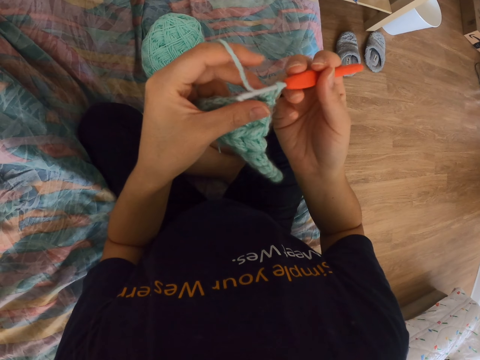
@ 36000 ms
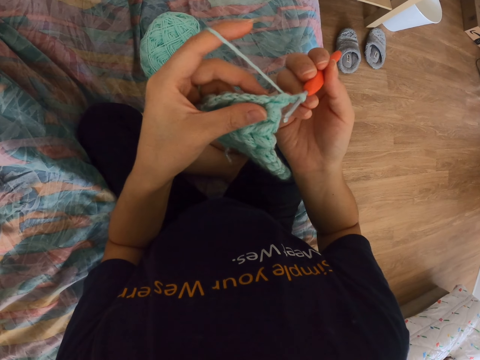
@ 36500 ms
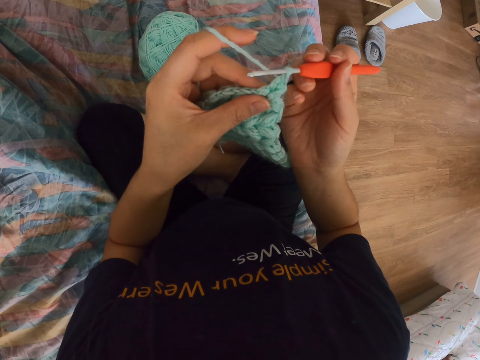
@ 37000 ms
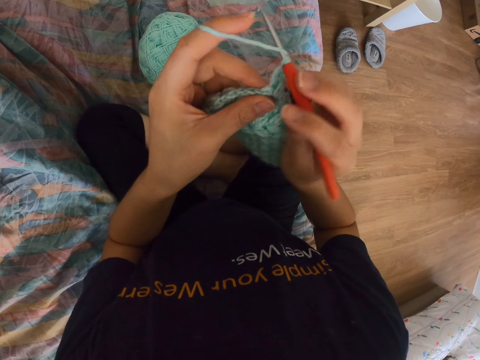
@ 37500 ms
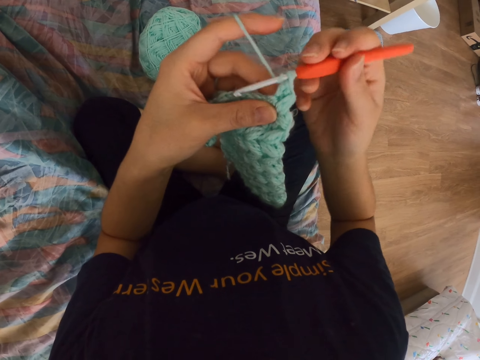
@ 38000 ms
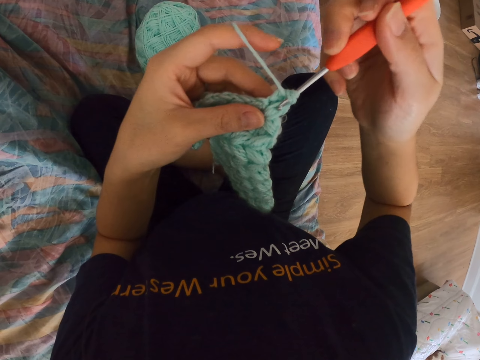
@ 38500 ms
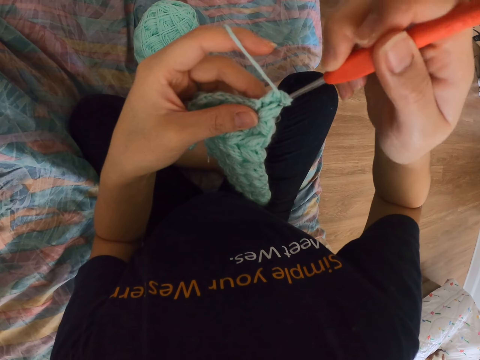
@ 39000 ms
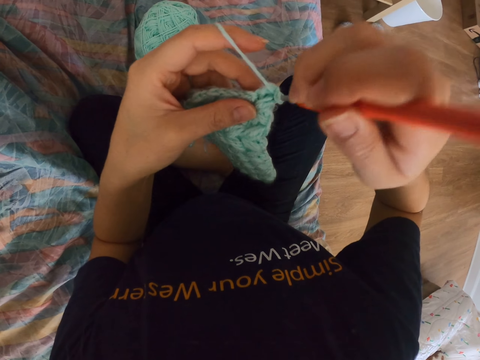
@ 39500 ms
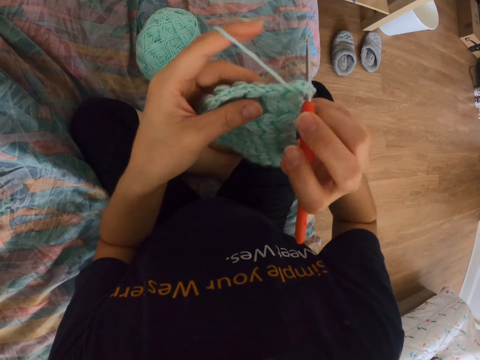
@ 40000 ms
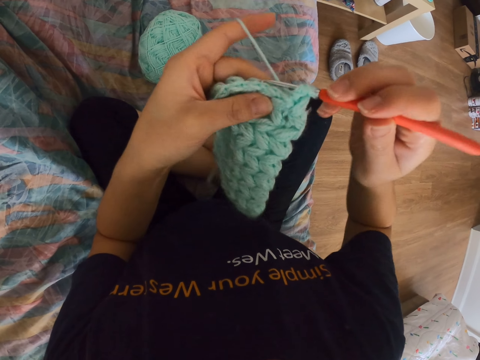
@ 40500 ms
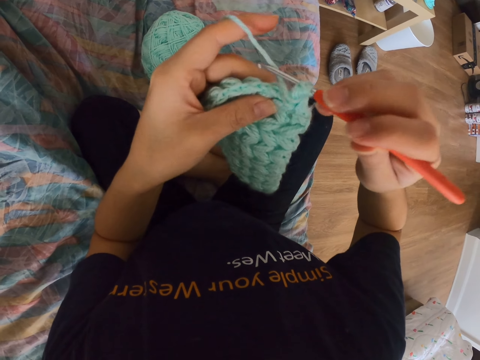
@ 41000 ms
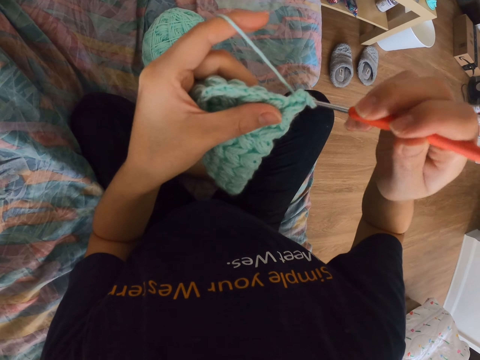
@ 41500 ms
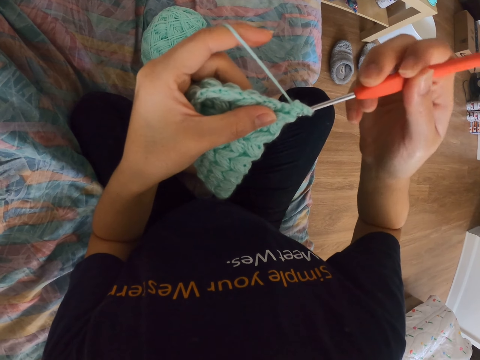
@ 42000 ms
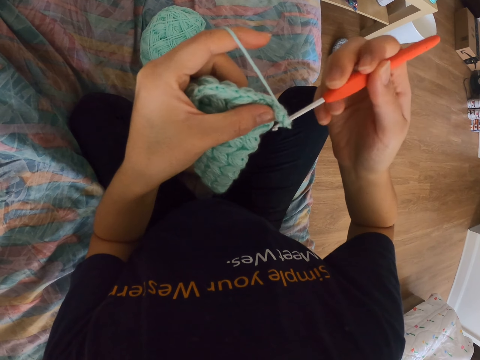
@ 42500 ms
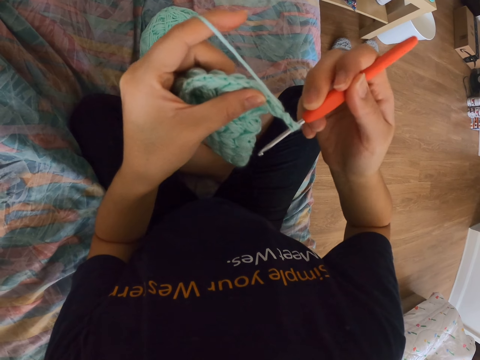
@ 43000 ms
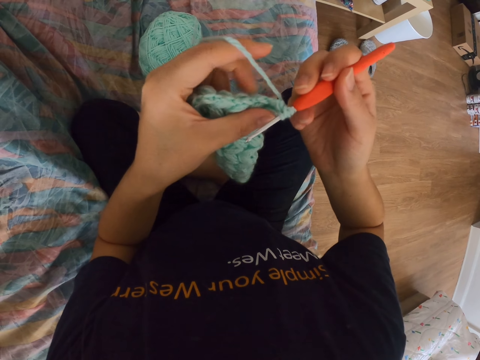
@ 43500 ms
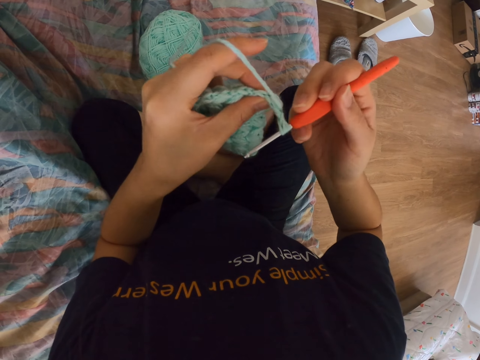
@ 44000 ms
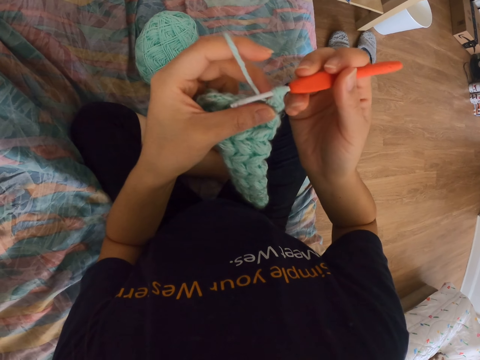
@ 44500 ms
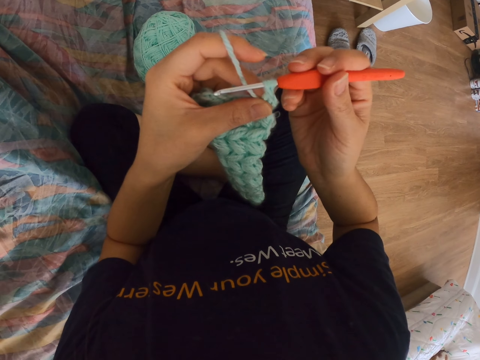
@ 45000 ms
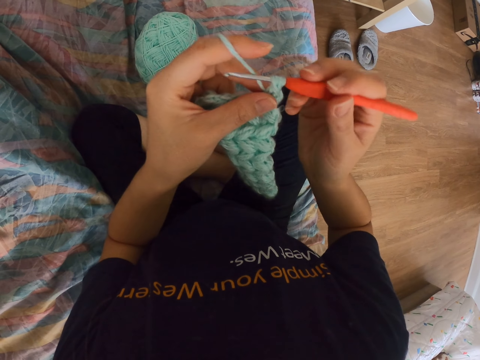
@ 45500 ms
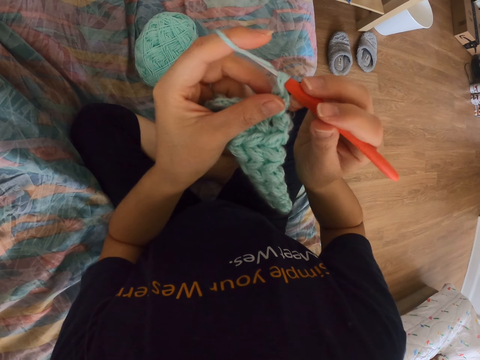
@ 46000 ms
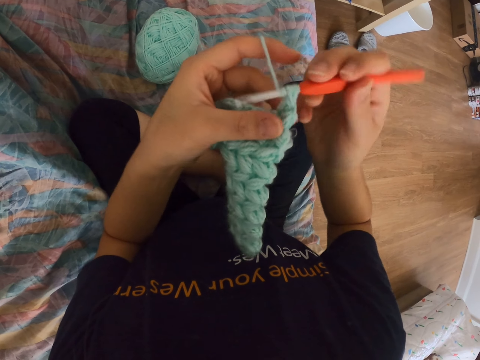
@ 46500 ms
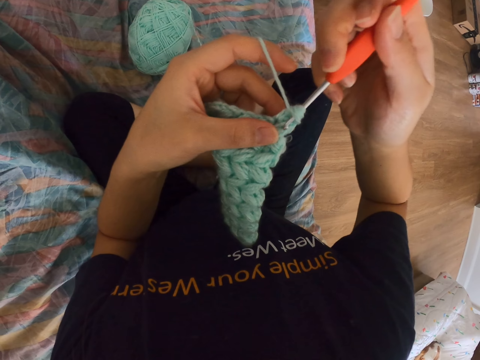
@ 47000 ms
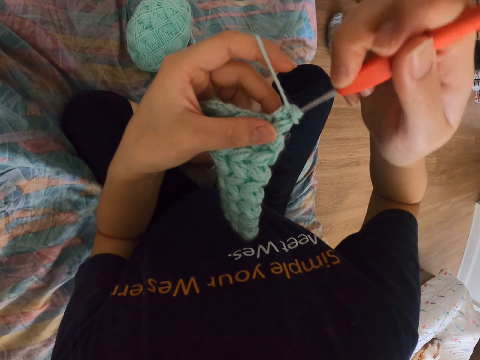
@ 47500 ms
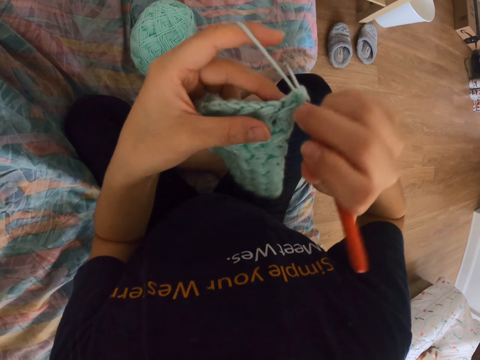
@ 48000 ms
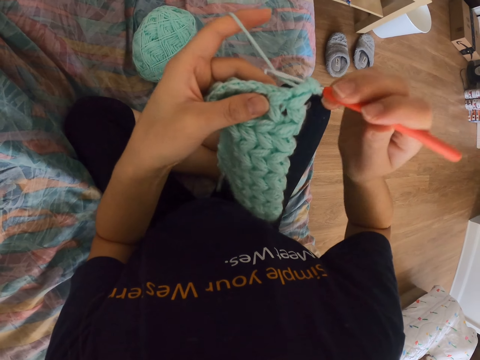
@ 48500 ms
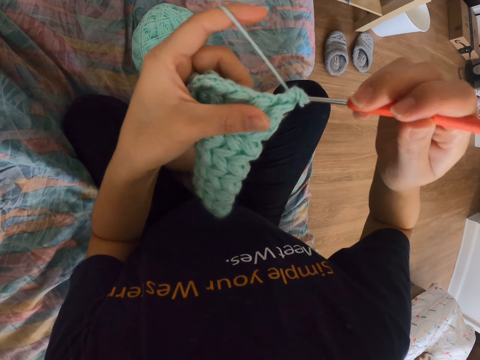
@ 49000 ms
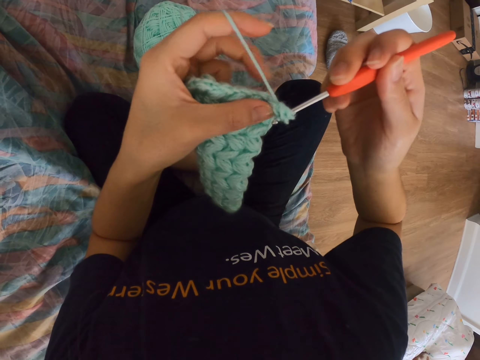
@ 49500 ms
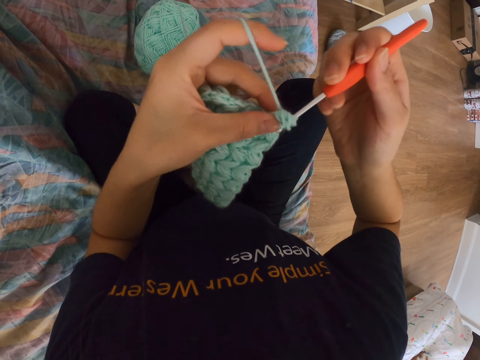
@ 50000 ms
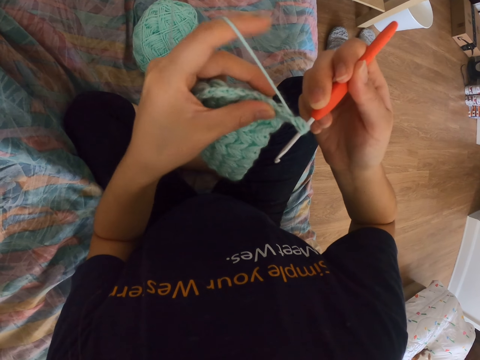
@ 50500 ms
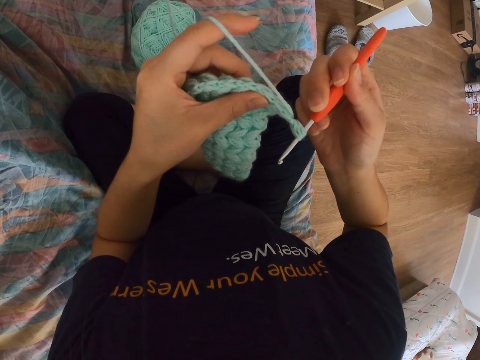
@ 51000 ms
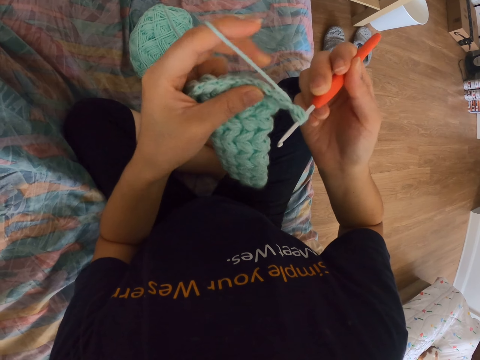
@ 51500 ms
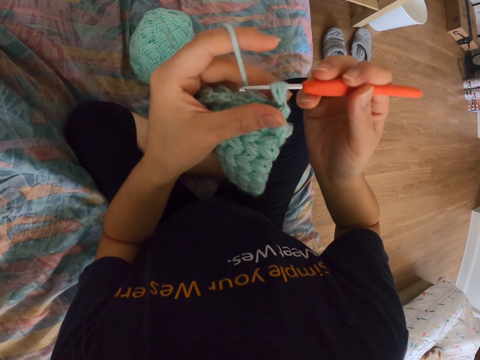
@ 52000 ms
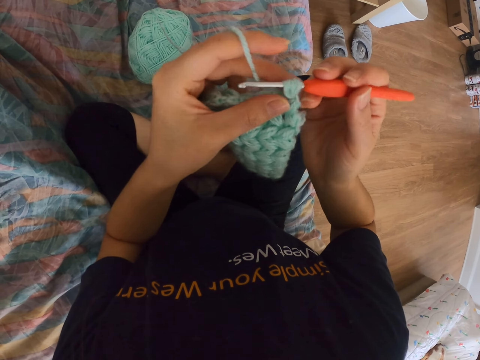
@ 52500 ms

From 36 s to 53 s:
The camera wearer pulls the string with the sewing needle. They insert the needle into the cloth. They pull the string with the sewing needle. They pull the string with the sewing needle again. They insert the needle into the cloth. They pull the string with the sewing needle.

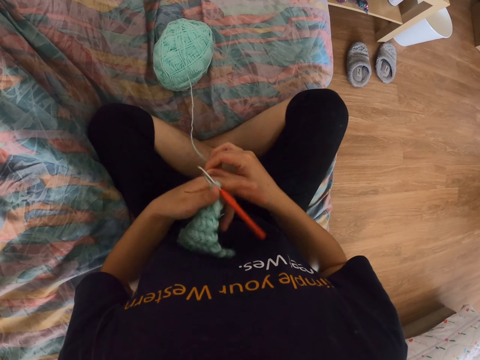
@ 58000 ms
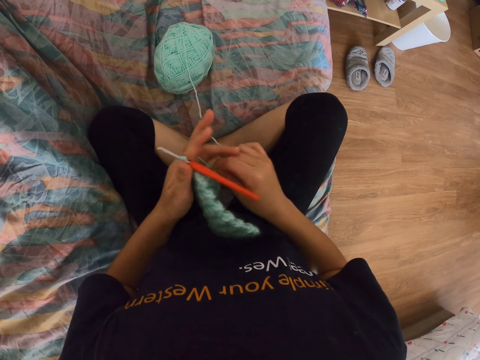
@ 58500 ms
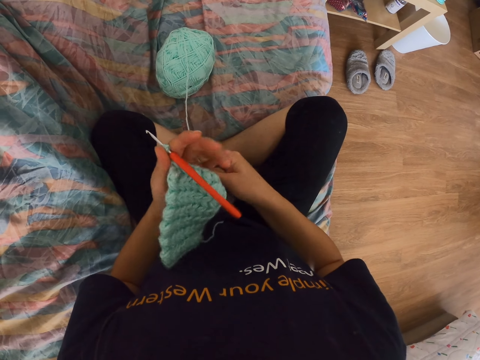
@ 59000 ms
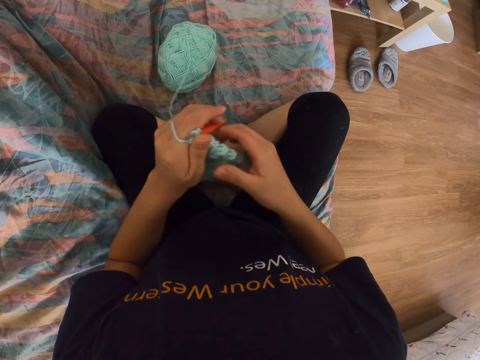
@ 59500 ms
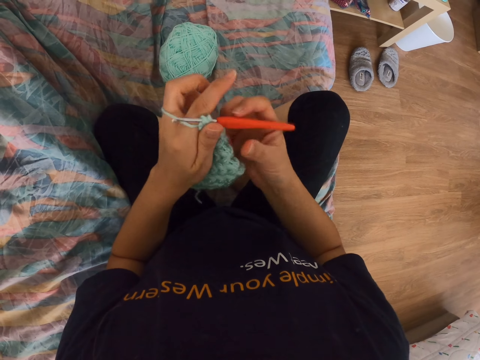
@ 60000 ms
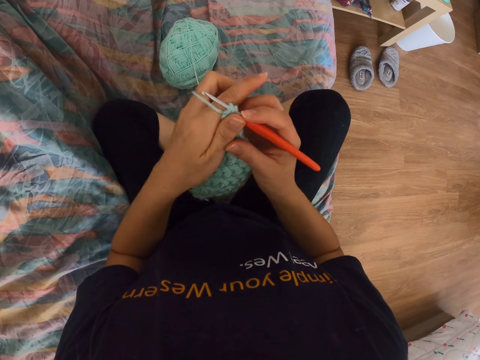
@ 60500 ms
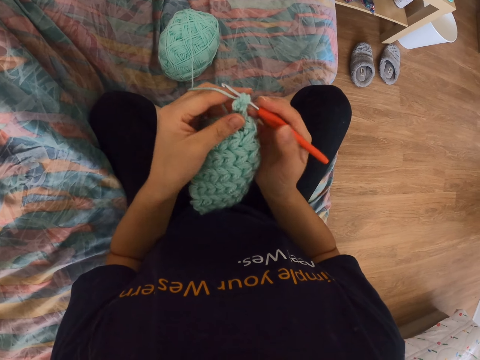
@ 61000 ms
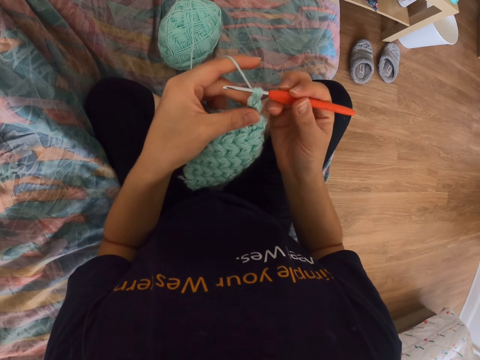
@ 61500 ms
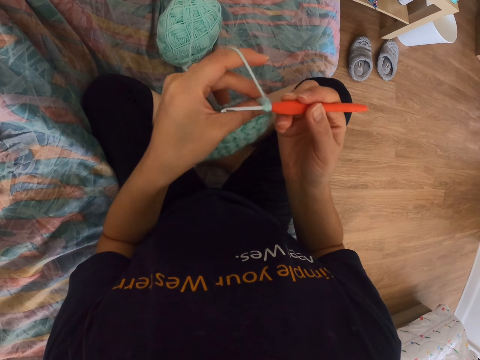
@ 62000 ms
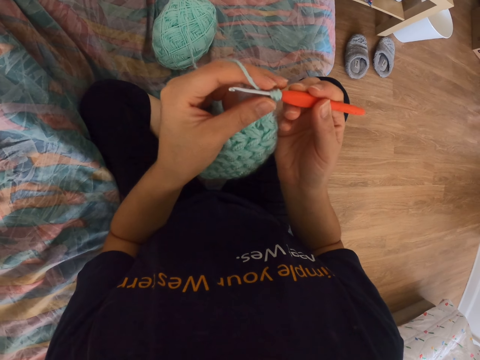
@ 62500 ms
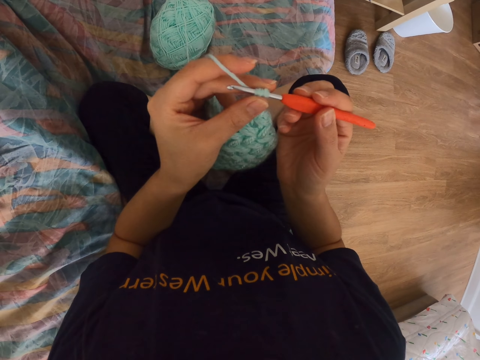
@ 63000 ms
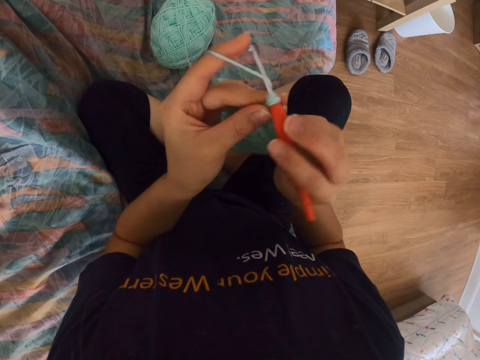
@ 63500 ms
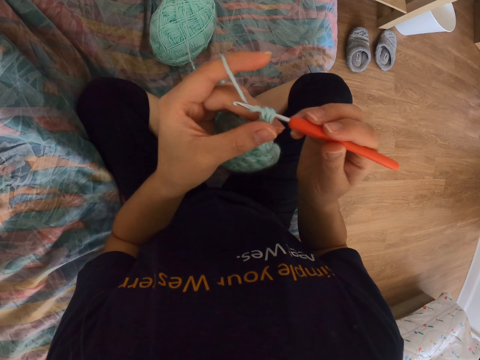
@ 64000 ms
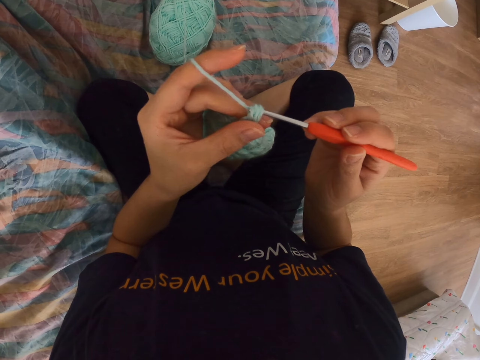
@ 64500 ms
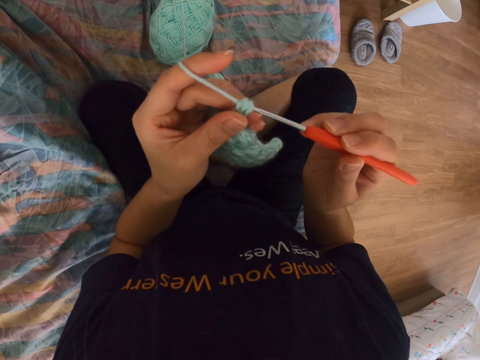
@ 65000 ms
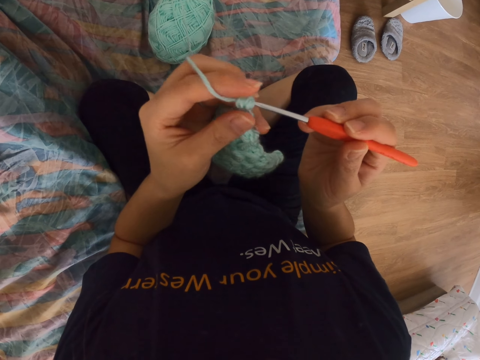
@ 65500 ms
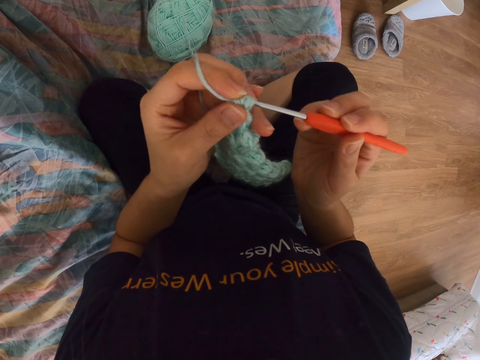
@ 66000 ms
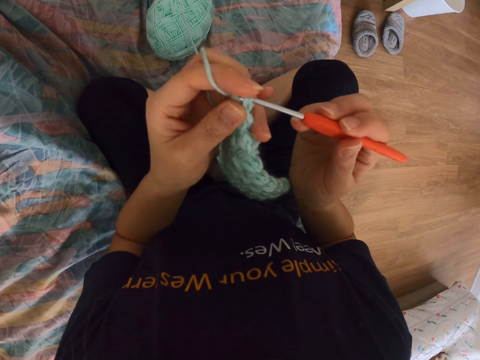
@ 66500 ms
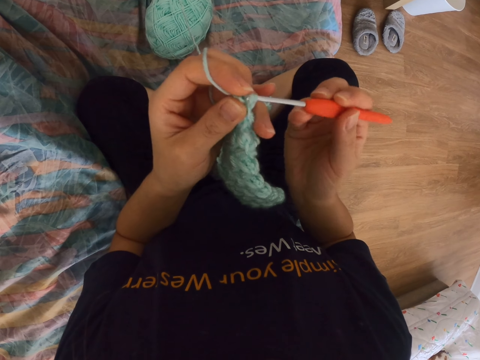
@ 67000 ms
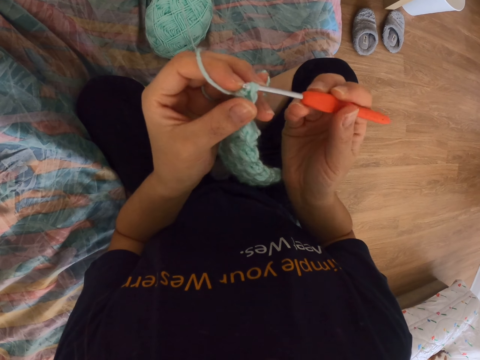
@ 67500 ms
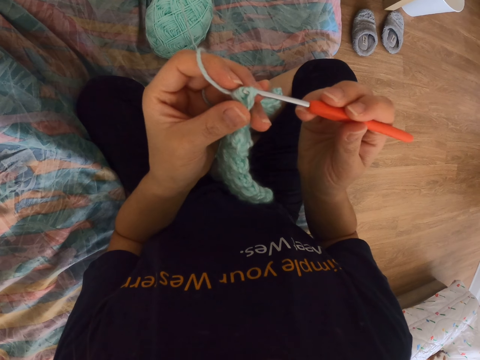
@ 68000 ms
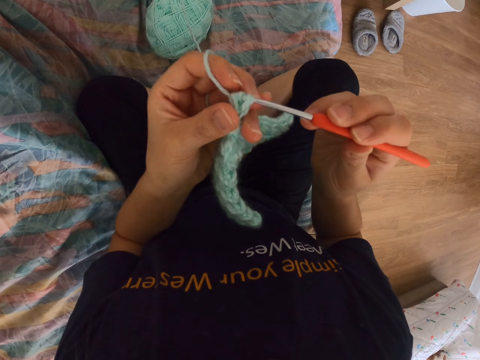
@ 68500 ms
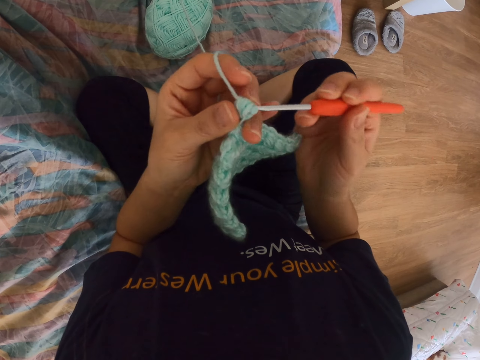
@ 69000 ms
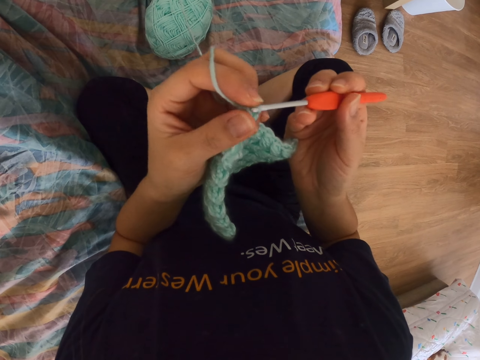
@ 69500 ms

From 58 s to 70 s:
The camera wearer puts the thread round the fingers. They hold the crochet hook or needle. They pull the string with the sewing needle. They crochet a piece of cloth. They adjust the string.
